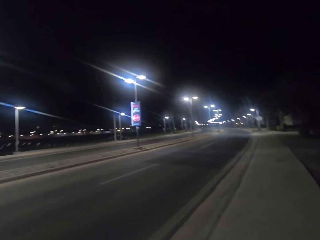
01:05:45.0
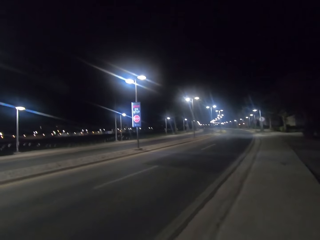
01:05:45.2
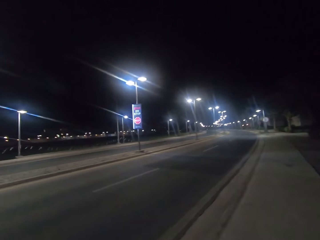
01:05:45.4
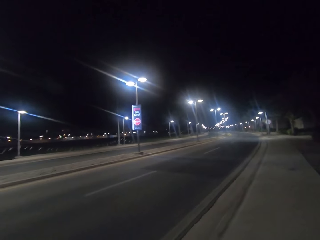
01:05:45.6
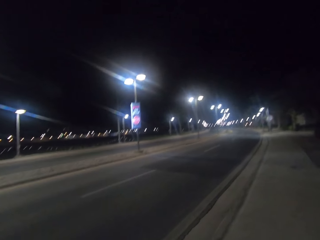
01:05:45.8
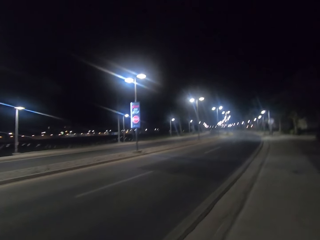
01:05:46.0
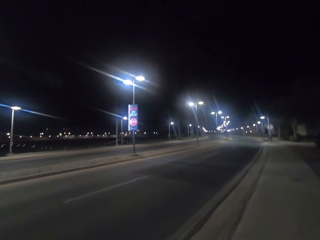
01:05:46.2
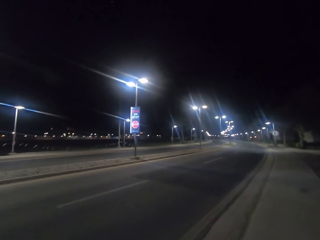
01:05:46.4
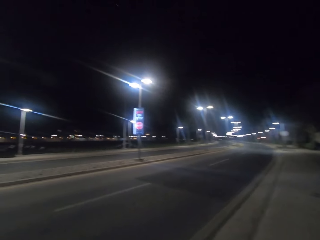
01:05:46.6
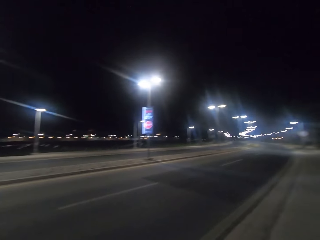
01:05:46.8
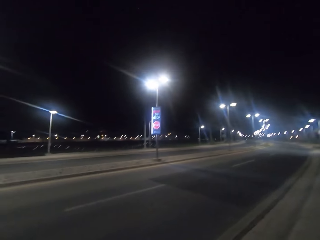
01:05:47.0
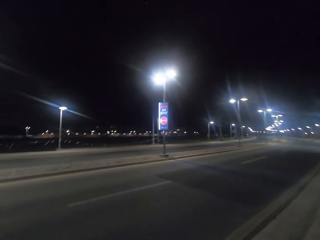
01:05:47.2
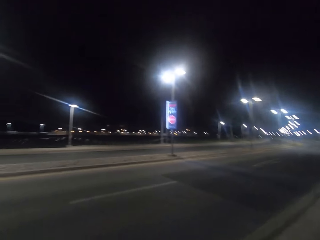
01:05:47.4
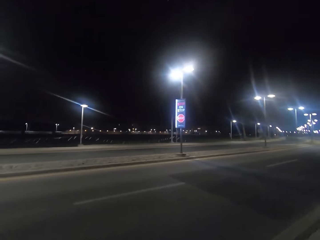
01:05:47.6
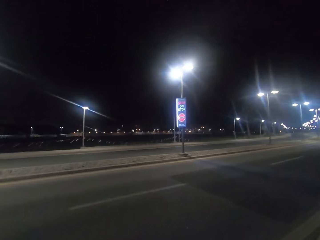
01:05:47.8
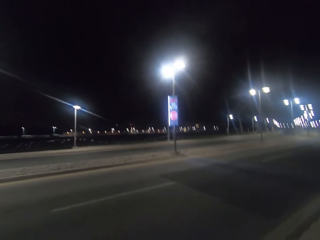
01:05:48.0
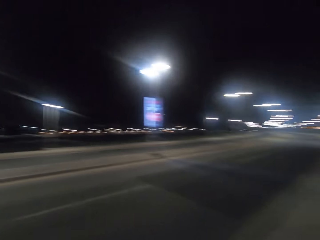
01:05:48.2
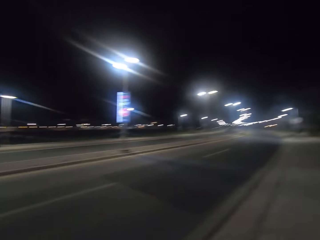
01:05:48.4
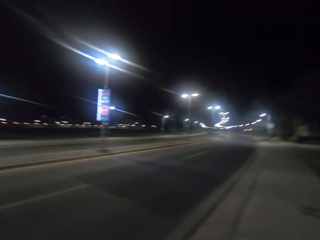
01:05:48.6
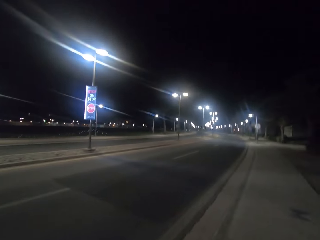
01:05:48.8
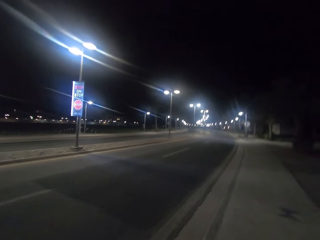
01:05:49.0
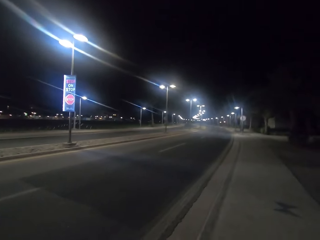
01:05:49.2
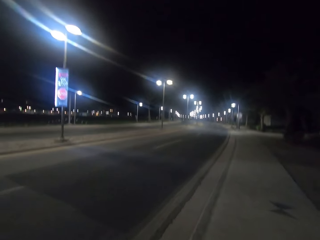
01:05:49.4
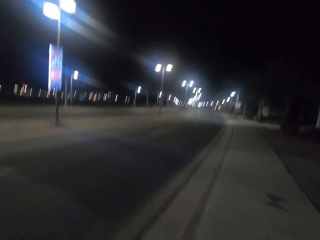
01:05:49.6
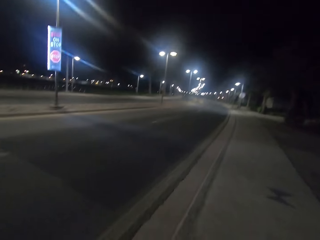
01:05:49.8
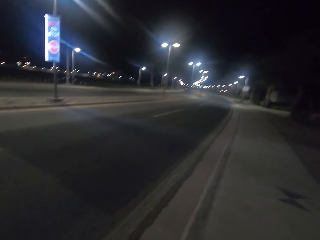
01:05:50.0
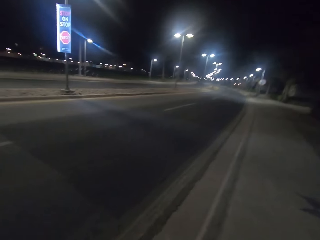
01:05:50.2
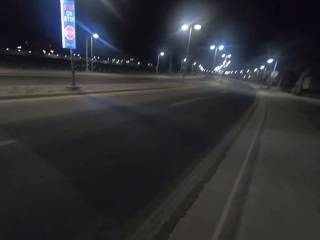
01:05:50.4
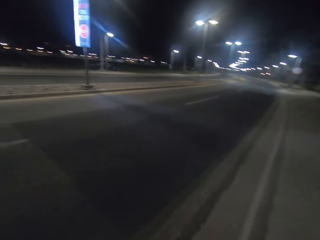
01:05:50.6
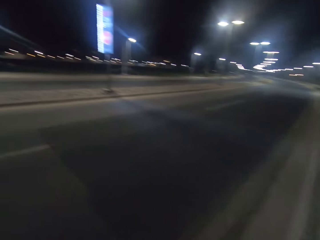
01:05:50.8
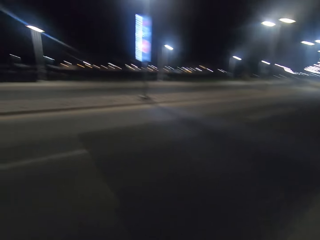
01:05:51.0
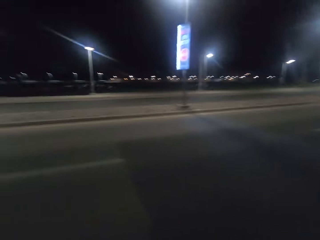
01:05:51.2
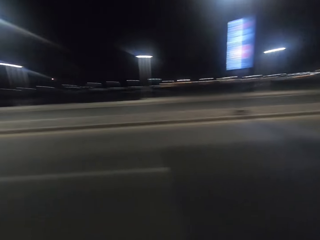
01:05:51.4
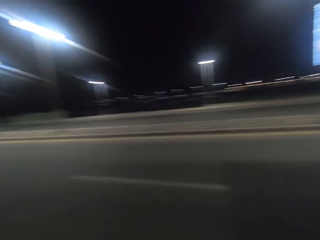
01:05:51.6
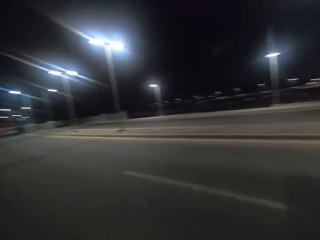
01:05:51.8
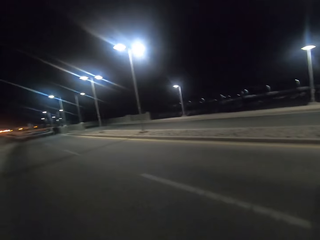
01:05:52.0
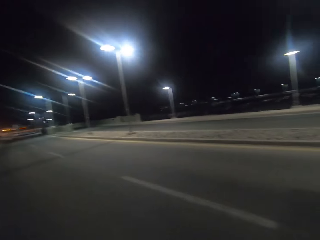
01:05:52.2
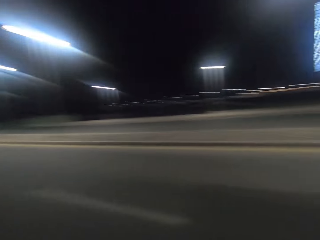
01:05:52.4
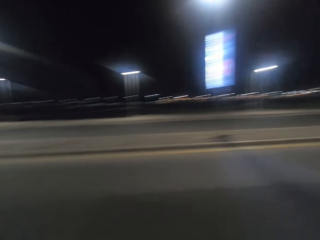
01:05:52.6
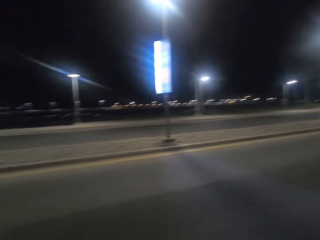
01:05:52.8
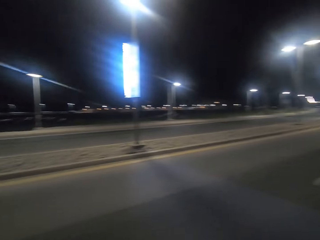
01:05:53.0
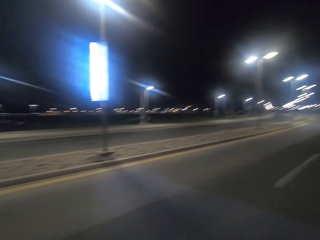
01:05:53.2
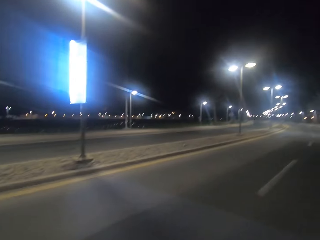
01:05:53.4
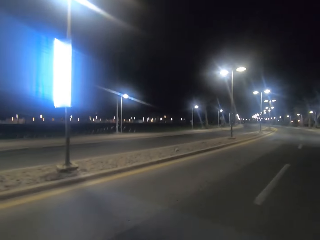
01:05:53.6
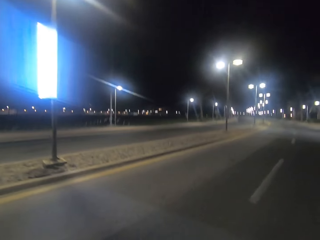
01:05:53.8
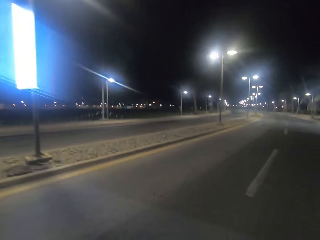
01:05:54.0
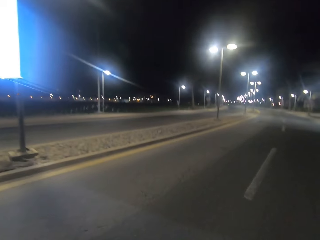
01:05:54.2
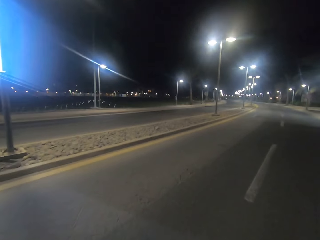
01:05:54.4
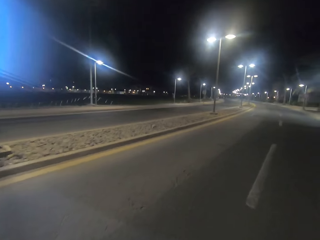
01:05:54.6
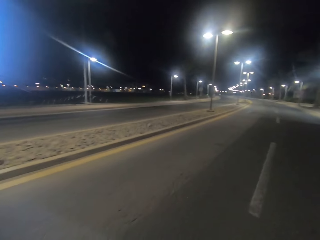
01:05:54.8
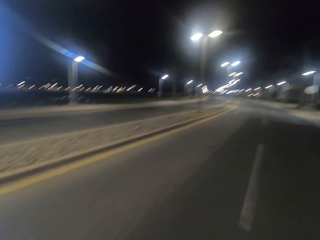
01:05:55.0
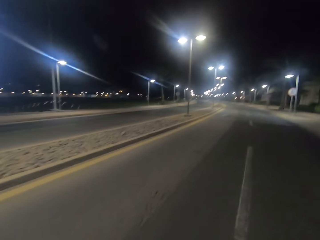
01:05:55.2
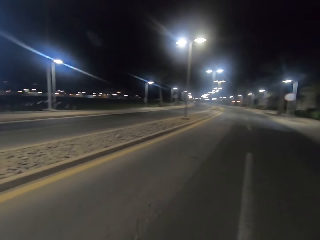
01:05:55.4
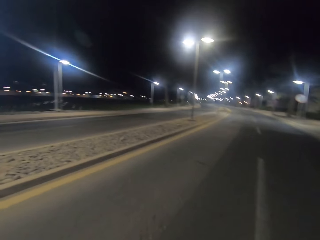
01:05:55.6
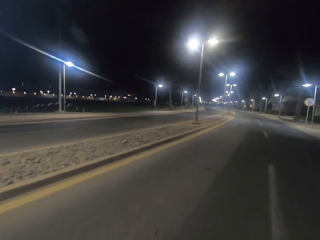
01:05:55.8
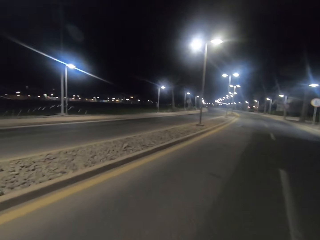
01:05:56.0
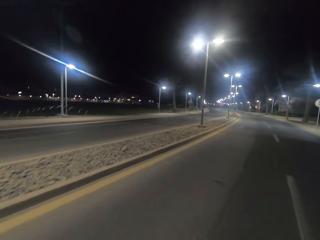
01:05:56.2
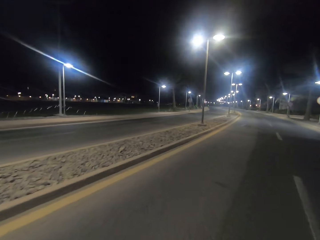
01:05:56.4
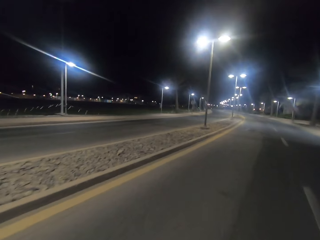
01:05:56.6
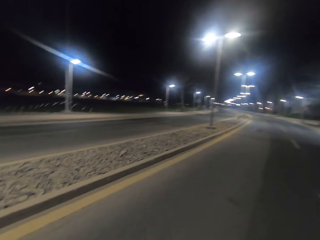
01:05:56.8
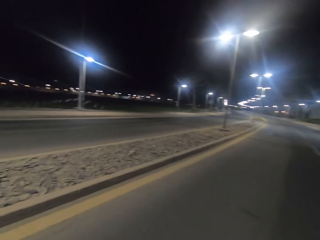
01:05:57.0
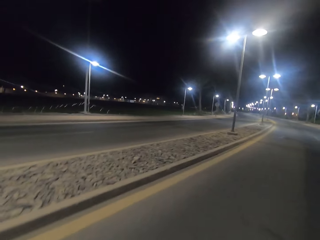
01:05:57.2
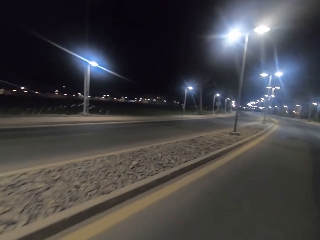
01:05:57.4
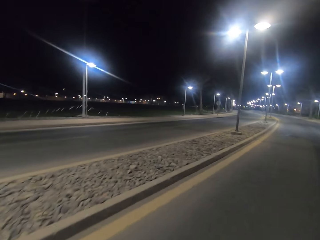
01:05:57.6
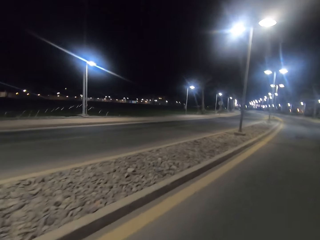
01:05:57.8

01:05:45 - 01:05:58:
The camera wearer crosses the road.

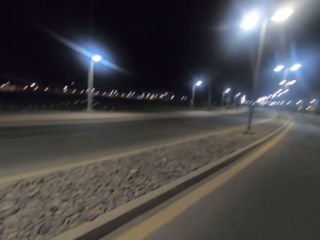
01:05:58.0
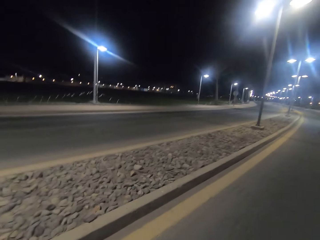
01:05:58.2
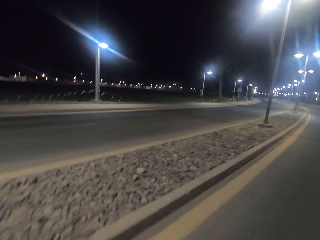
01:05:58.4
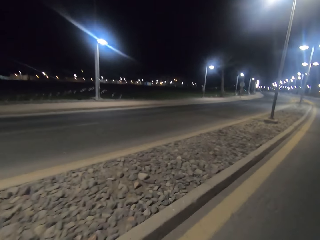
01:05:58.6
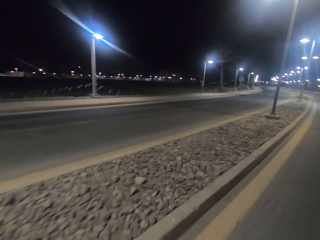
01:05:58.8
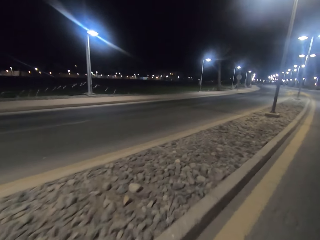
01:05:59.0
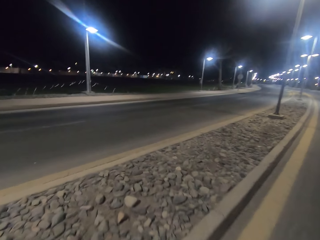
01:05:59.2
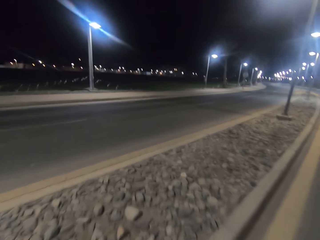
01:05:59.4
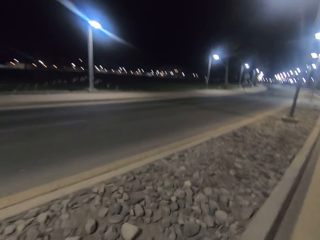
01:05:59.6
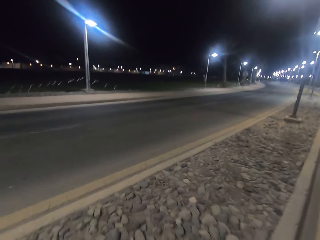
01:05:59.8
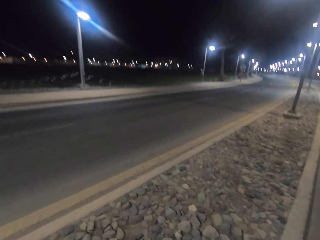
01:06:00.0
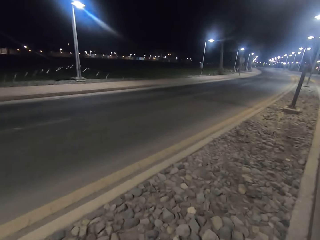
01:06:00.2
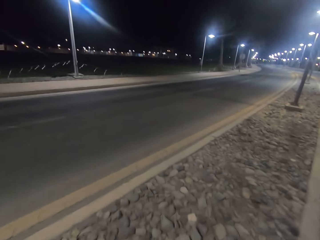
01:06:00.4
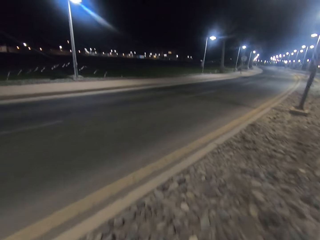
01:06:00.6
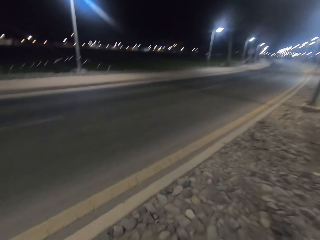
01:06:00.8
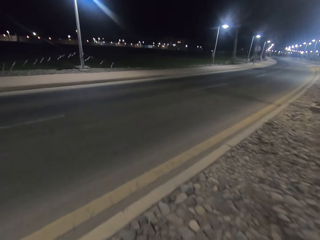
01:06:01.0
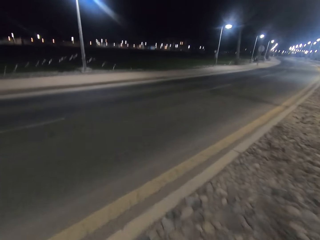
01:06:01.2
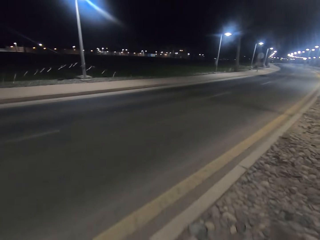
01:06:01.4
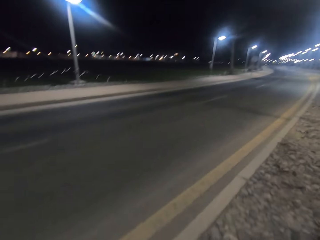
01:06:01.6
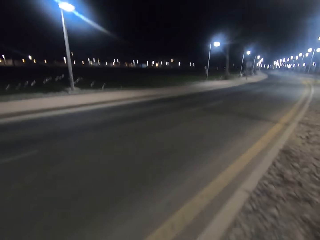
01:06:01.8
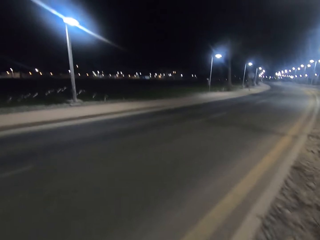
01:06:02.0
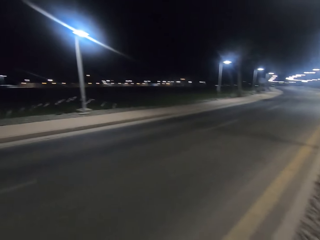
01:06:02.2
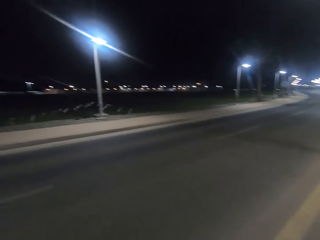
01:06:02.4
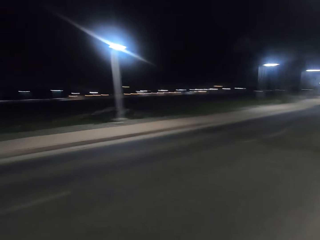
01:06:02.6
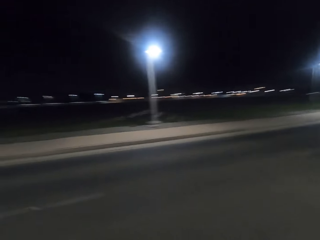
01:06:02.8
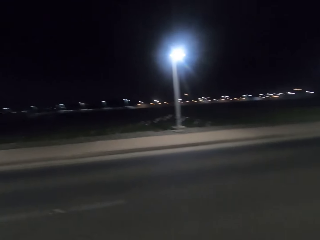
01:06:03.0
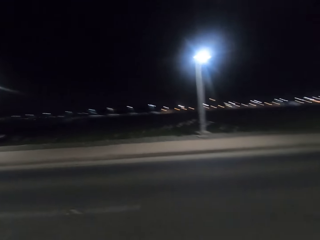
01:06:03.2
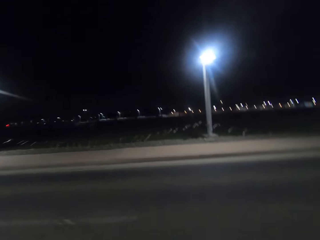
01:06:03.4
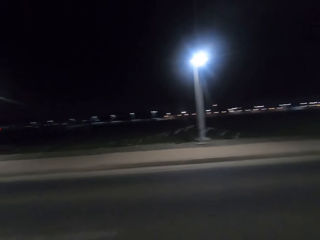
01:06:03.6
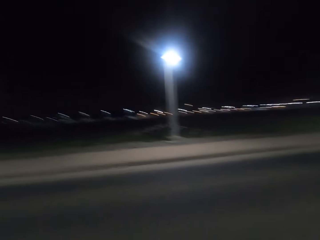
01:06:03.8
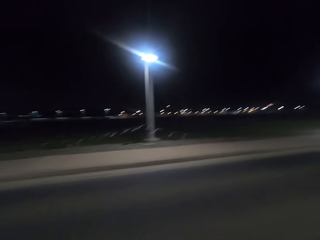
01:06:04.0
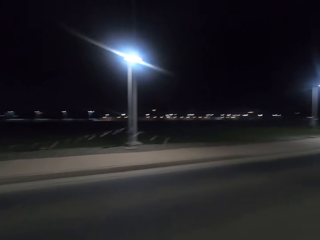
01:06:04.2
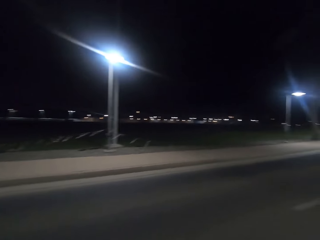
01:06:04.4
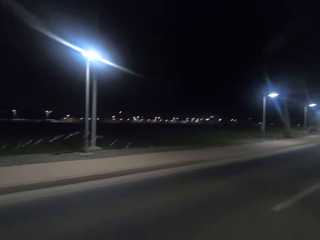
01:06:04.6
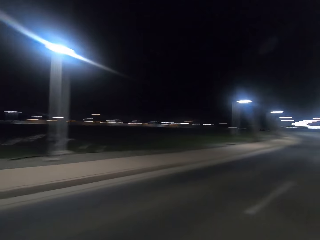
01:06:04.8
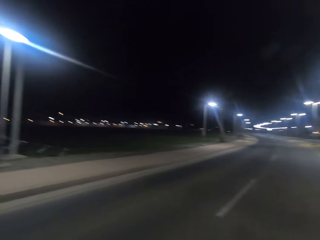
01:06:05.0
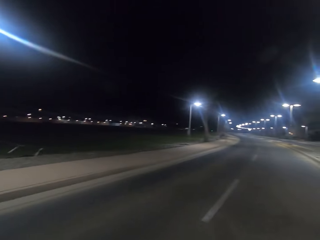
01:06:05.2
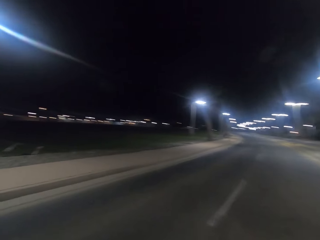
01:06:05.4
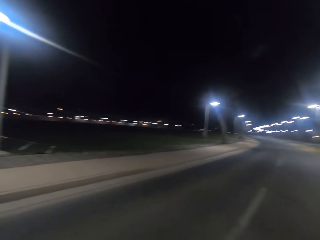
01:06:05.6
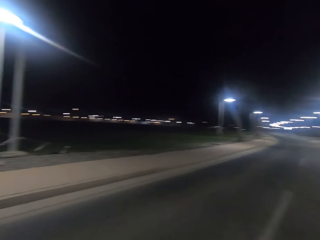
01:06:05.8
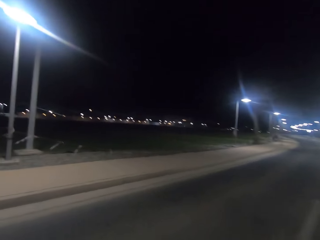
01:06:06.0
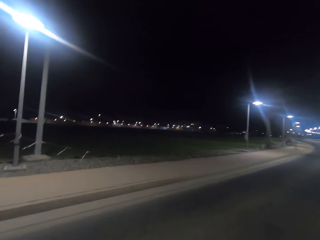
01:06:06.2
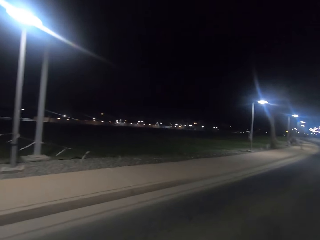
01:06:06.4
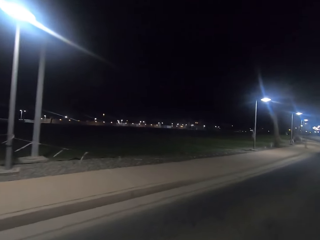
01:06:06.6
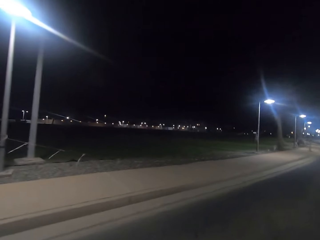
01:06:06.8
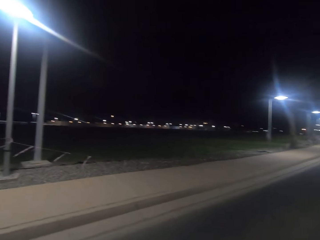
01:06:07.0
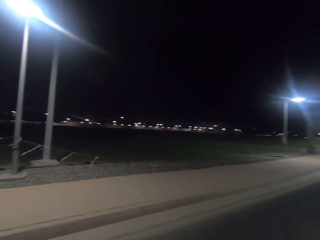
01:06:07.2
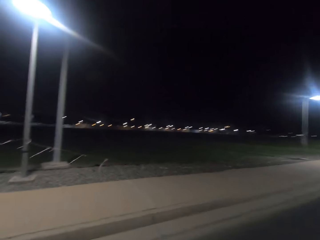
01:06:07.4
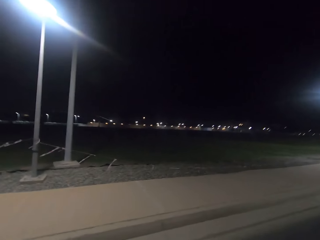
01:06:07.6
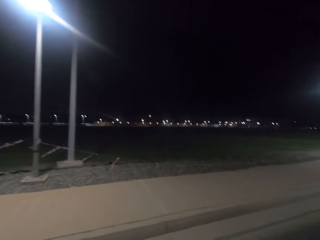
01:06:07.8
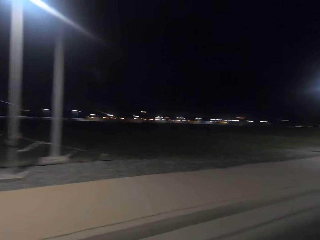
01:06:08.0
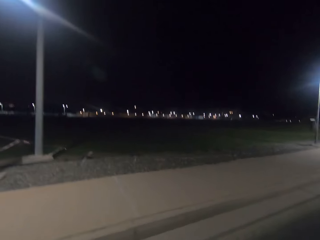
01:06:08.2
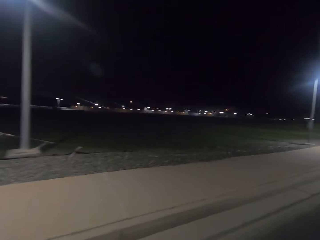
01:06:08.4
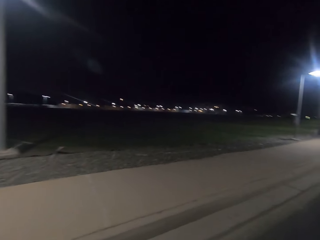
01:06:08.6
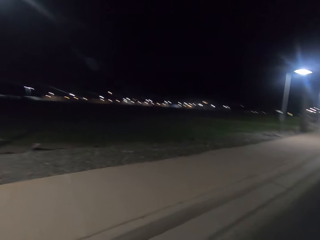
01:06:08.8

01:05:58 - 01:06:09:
The camera wearer walks along the road. They cross the road.
